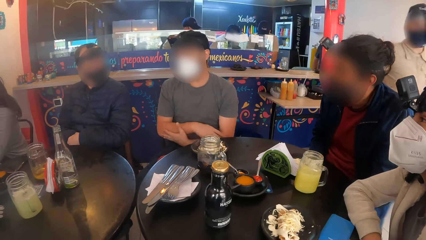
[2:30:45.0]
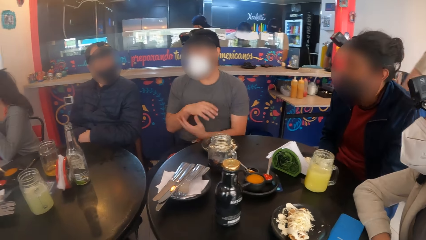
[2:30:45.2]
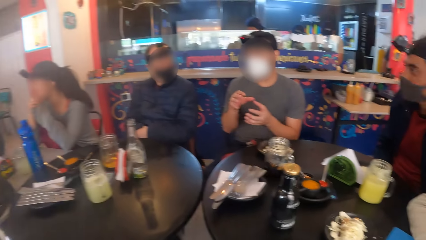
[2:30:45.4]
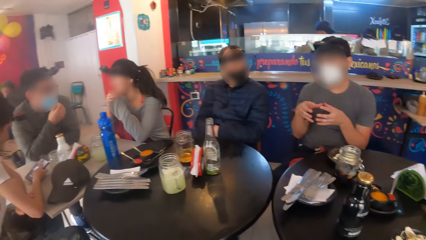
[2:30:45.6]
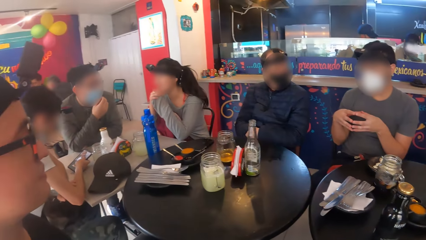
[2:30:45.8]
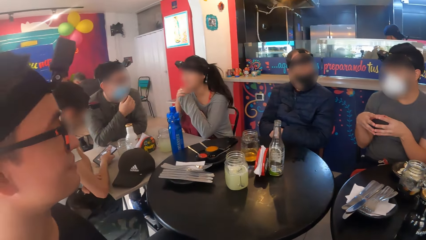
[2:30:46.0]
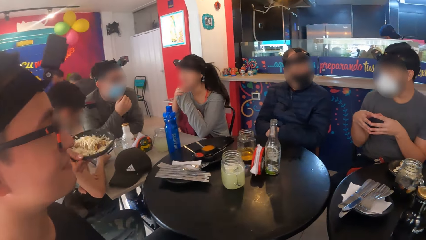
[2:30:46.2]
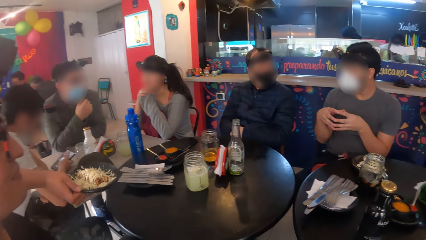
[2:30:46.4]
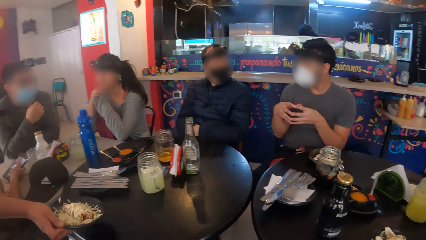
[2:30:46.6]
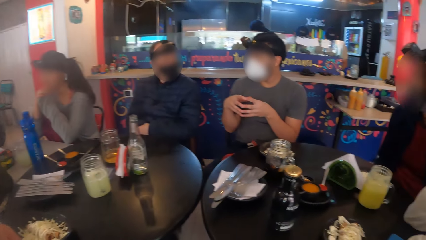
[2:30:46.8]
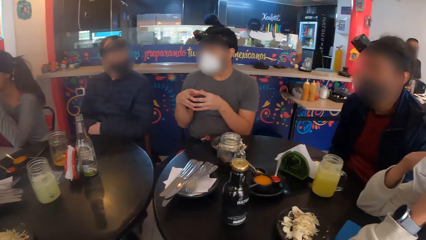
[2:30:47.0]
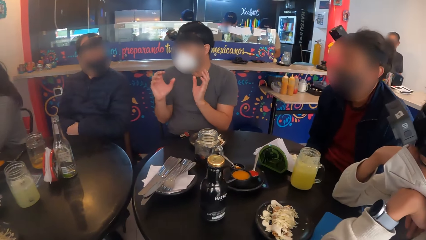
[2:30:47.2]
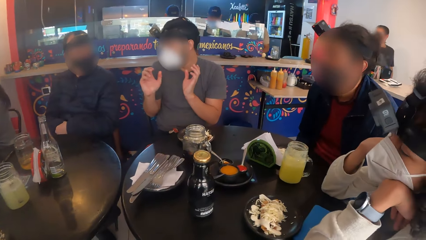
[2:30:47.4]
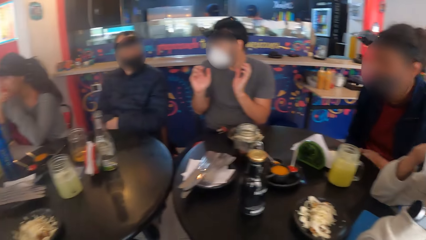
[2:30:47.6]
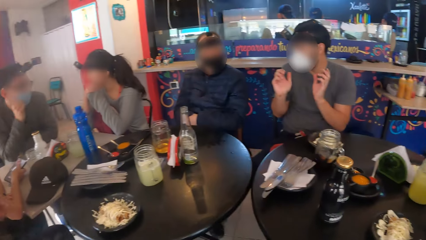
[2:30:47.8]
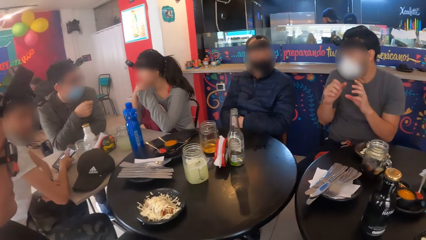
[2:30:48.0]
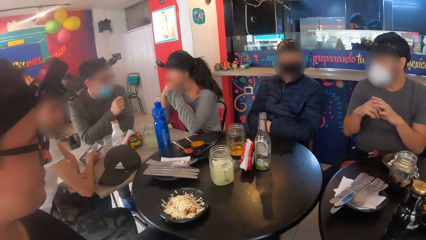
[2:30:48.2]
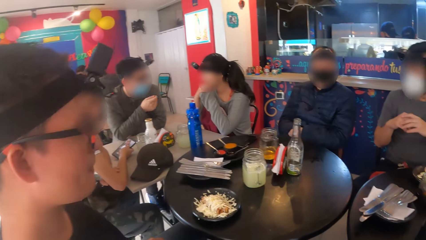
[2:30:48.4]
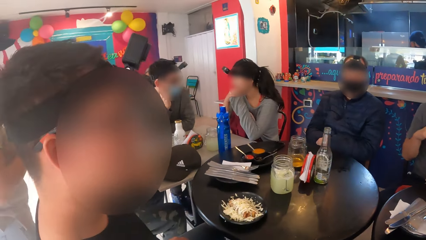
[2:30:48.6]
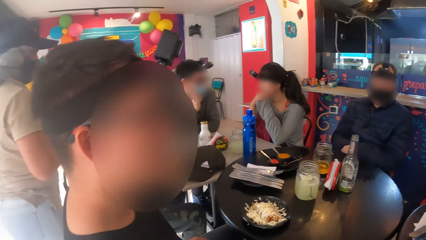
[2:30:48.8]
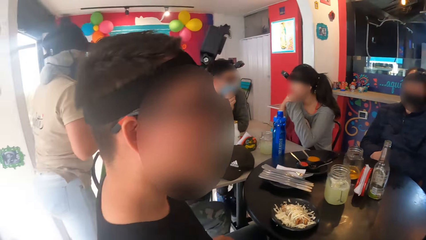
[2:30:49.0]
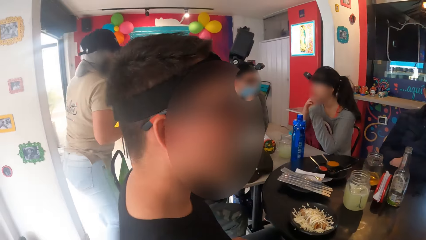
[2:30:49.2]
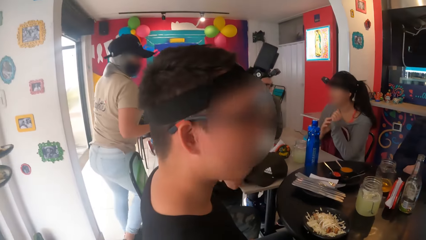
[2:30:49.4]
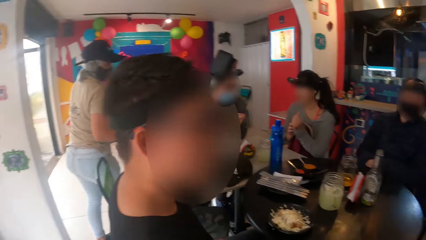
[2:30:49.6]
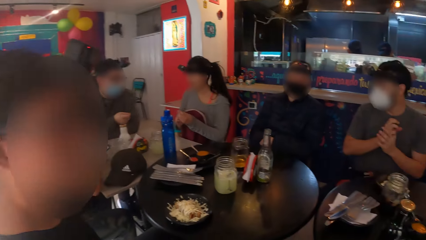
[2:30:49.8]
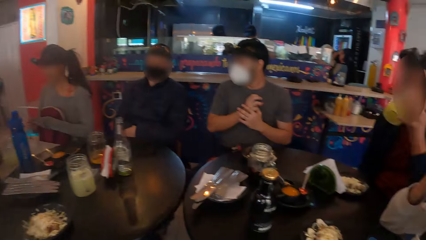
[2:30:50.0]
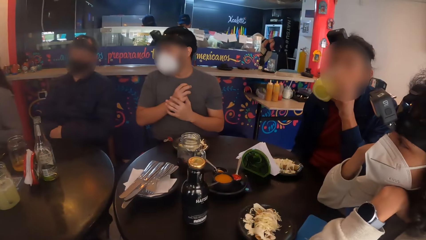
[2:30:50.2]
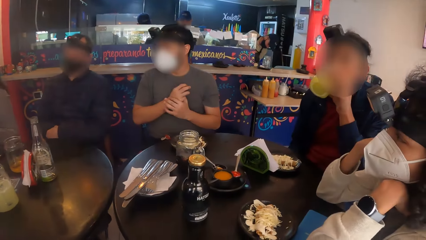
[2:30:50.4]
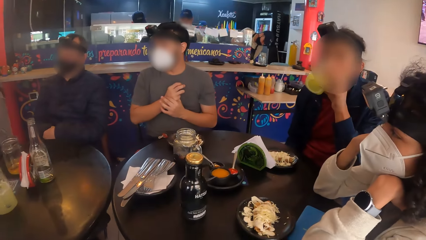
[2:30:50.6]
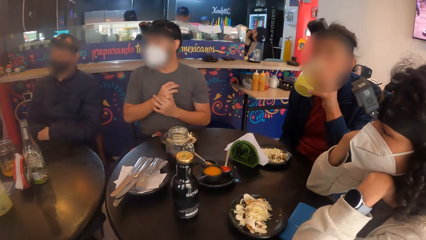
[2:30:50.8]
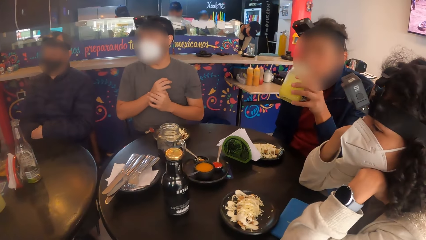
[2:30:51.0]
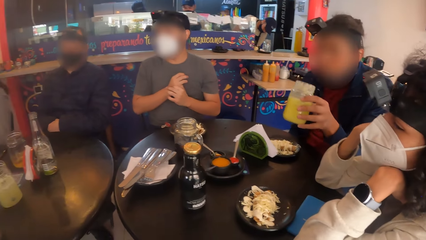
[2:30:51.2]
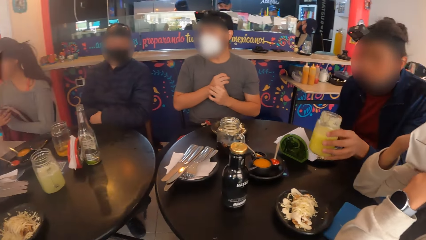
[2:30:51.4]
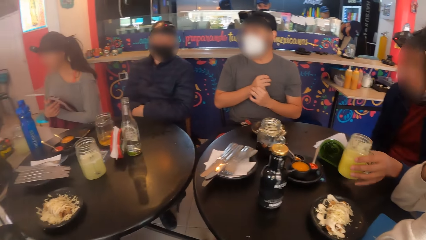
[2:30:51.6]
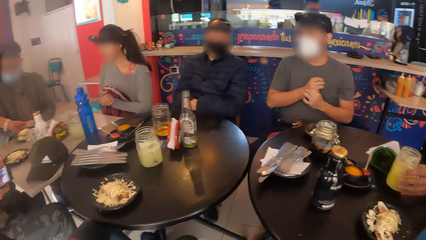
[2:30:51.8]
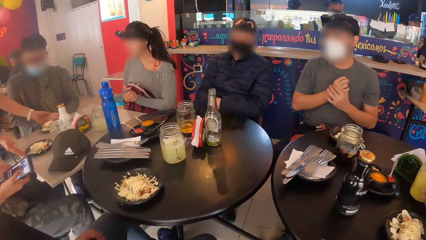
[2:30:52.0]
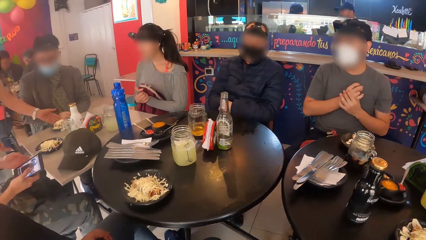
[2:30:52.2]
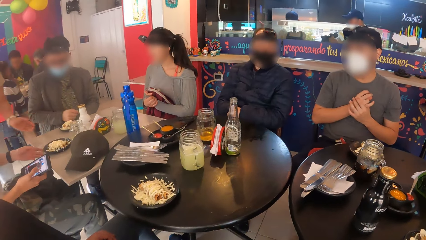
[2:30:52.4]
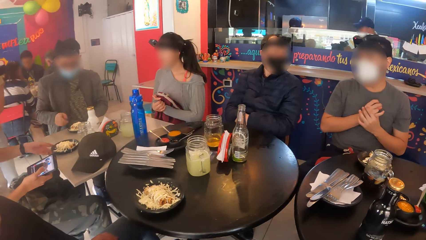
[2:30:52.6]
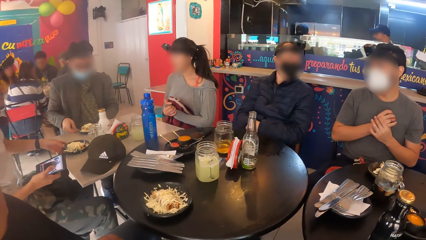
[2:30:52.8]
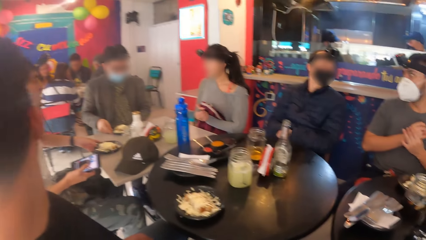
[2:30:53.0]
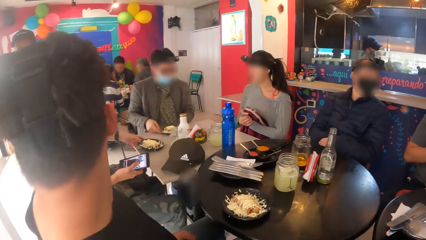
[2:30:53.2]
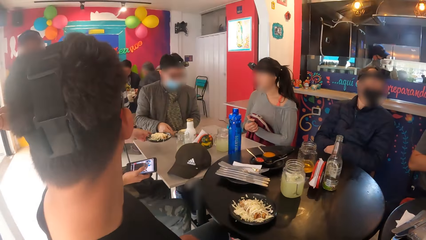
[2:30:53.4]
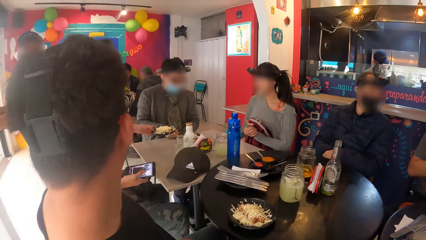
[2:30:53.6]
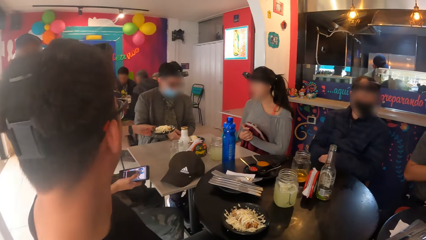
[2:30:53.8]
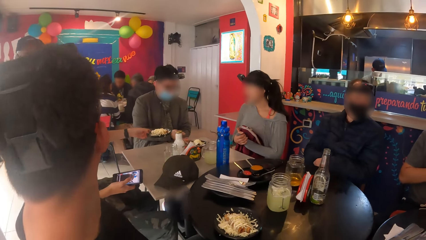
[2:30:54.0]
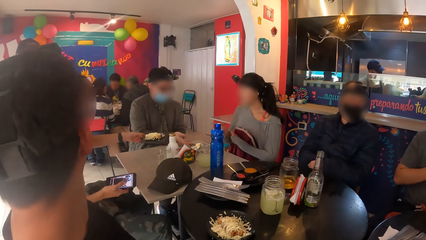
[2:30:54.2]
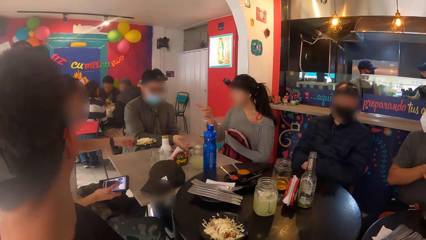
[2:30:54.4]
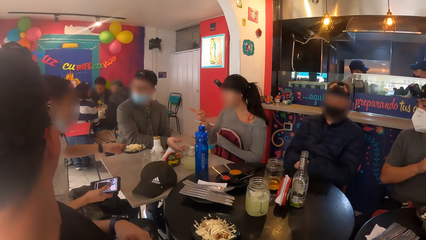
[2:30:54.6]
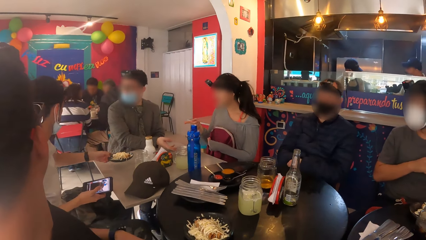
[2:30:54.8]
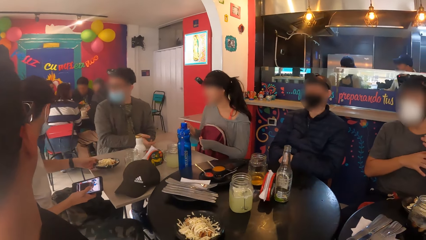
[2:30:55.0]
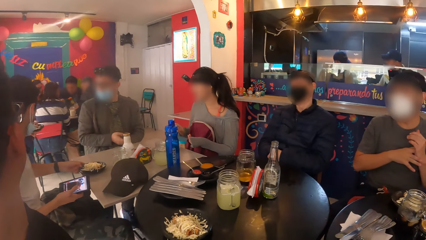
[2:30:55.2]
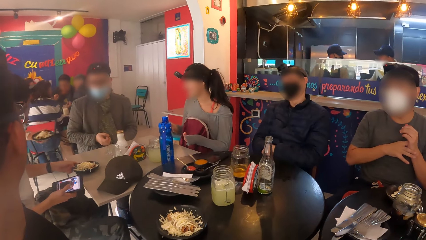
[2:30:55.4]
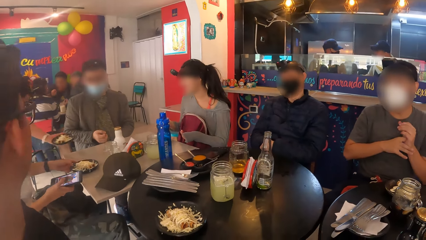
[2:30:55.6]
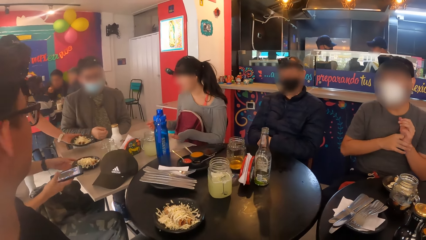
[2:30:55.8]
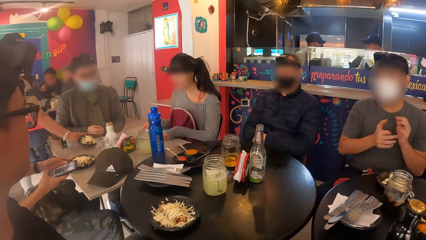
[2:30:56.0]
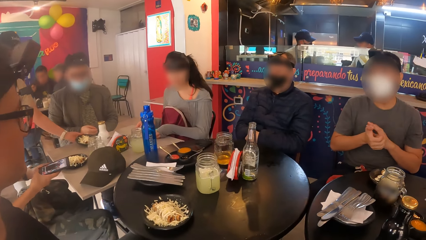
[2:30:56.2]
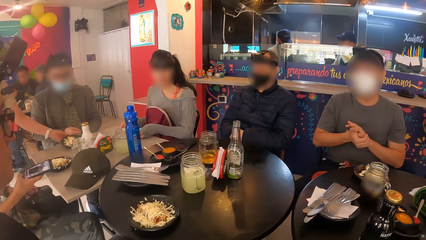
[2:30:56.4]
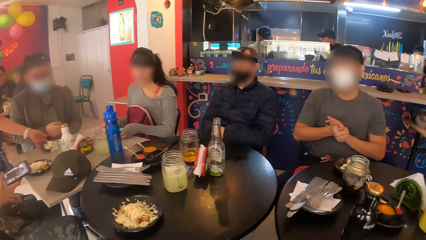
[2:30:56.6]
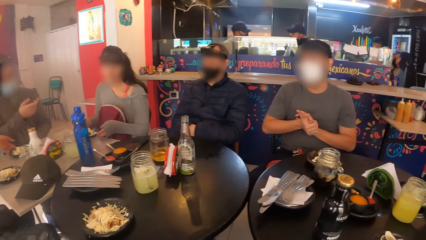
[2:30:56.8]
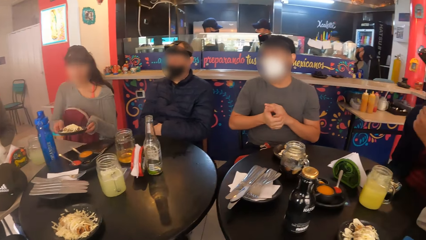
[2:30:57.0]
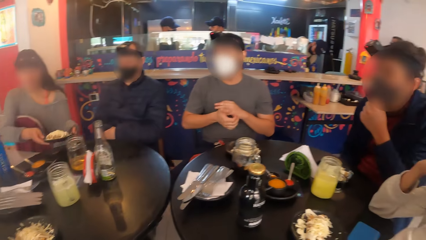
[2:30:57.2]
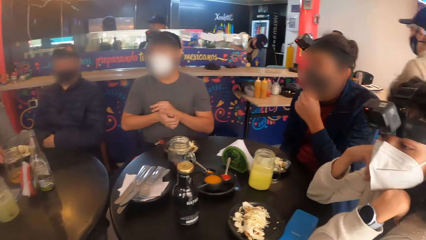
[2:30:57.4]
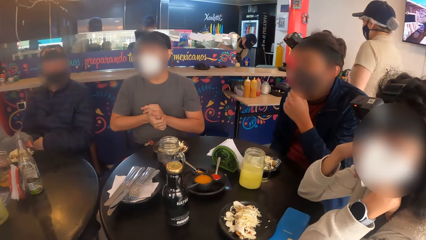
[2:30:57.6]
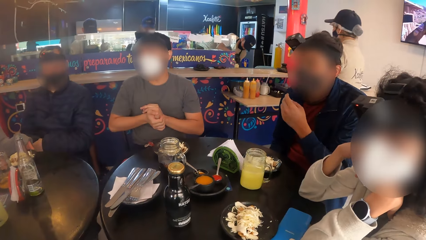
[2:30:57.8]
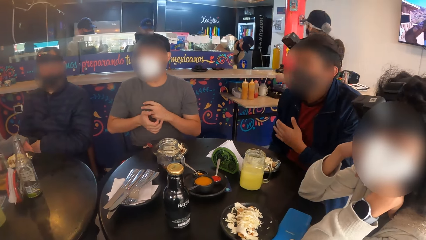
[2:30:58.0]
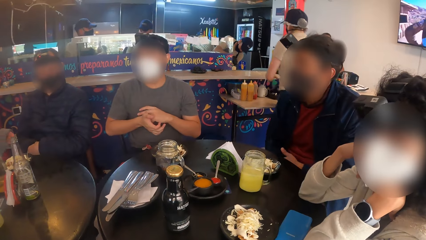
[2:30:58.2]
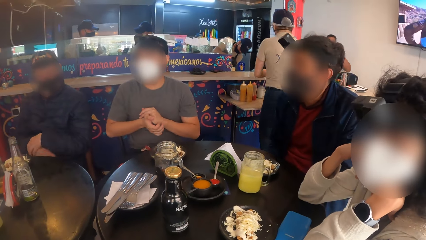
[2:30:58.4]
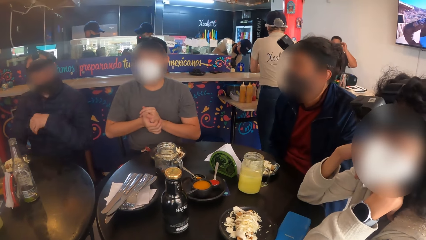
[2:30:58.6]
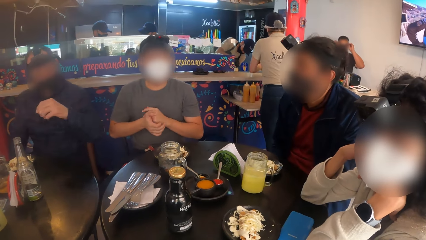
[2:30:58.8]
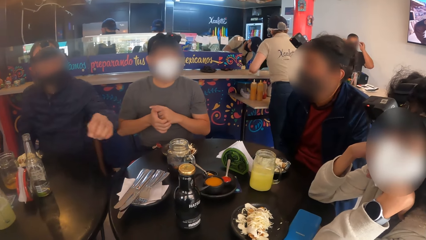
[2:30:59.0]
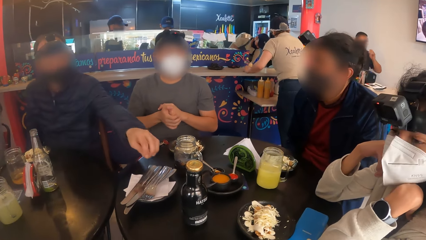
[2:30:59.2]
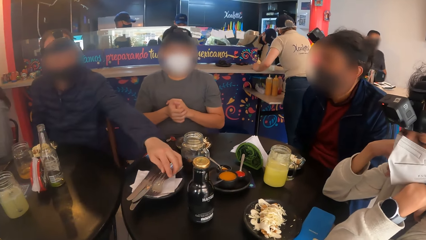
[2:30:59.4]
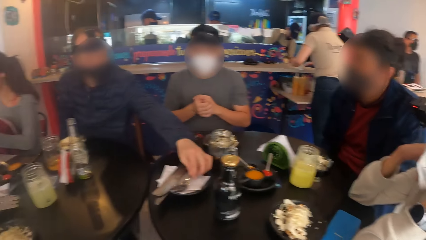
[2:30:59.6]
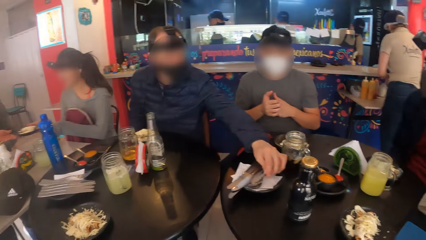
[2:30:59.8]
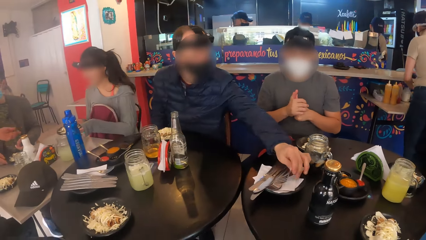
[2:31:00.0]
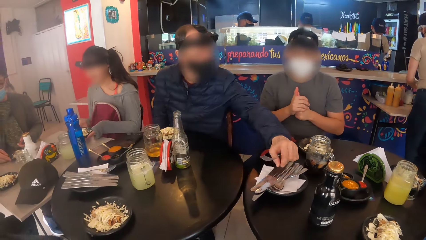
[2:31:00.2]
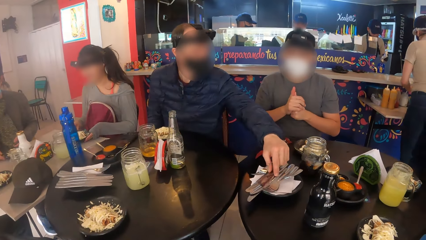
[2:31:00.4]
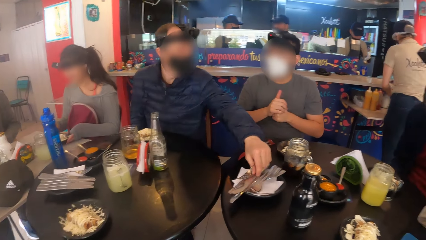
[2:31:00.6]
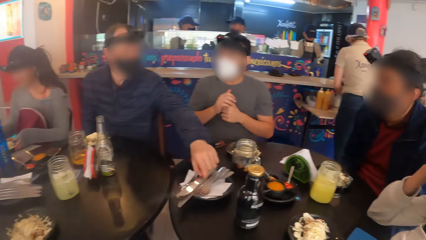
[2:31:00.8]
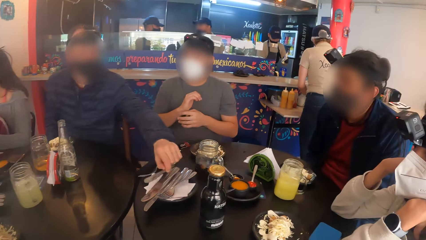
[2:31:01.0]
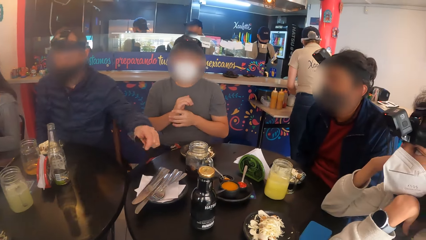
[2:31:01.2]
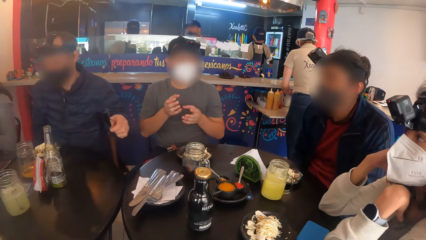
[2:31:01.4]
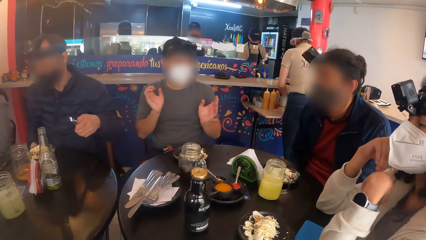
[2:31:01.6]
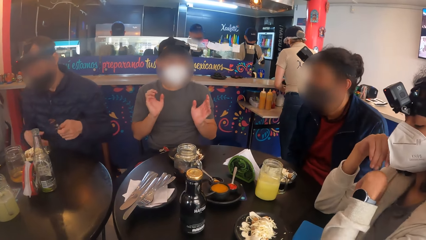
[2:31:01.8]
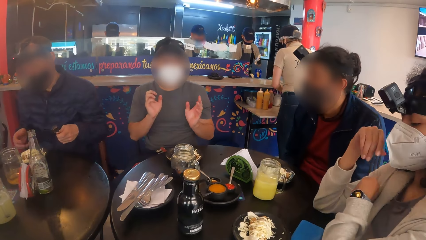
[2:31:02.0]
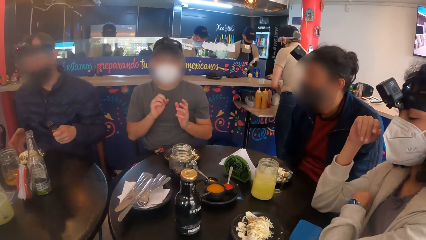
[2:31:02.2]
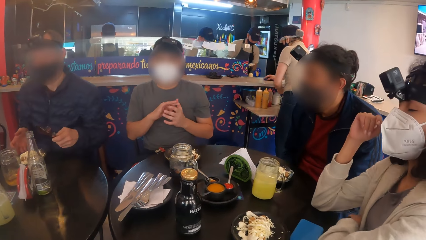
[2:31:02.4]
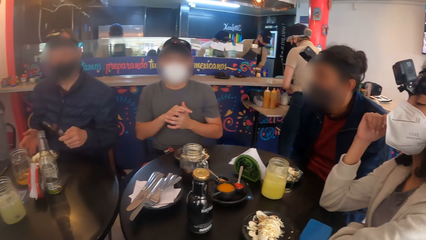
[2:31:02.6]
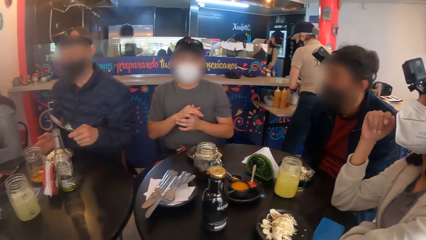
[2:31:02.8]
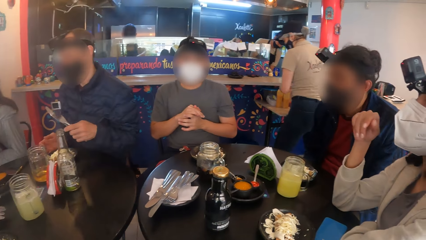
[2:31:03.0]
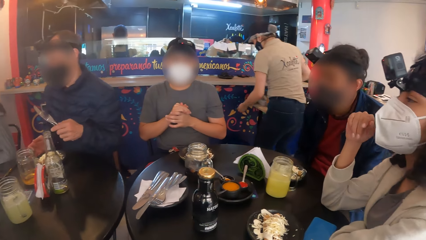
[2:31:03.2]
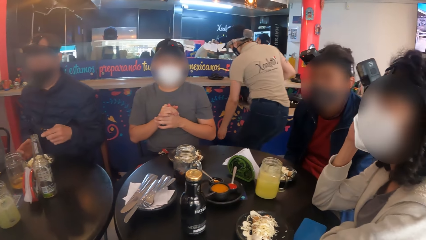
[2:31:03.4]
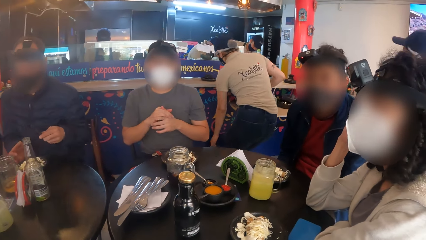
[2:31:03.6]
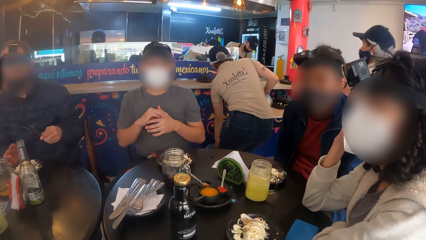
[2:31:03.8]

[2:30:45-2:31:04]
A man converses with another man. A third man drinks from the cup in his left hand. The third man drops the cup on the table with his left hand. The first man picks cutlery from the table with his left hand.
